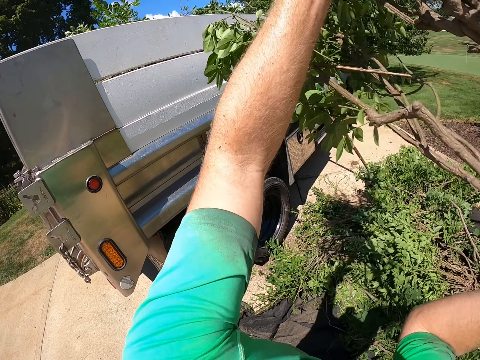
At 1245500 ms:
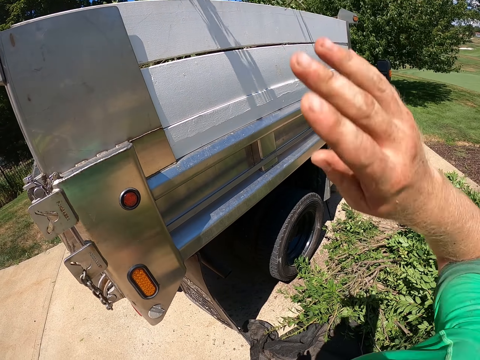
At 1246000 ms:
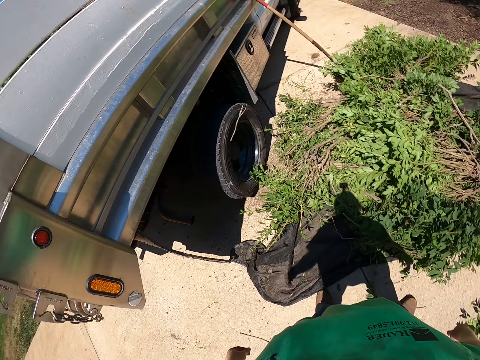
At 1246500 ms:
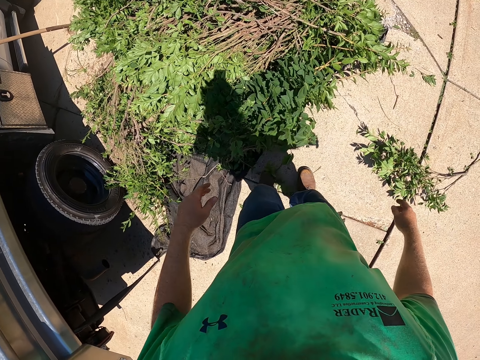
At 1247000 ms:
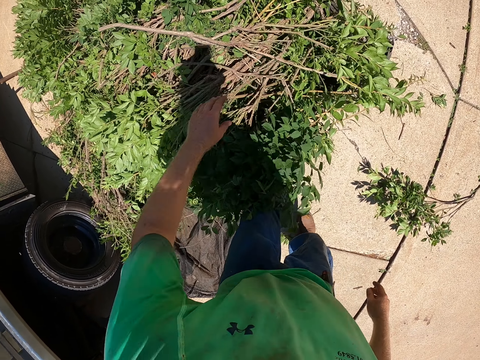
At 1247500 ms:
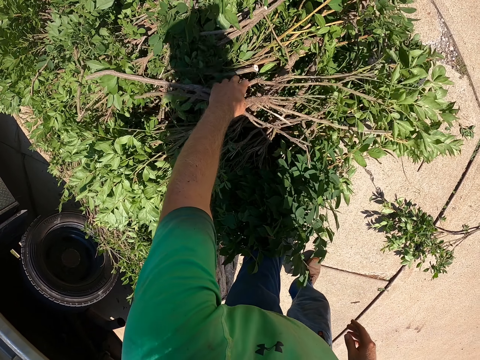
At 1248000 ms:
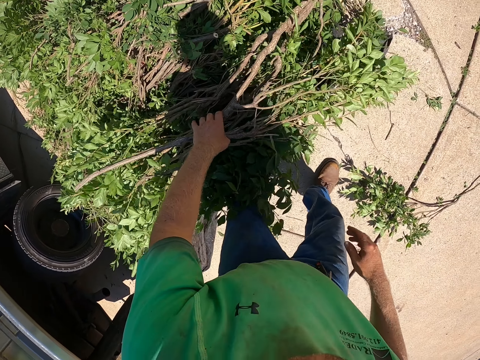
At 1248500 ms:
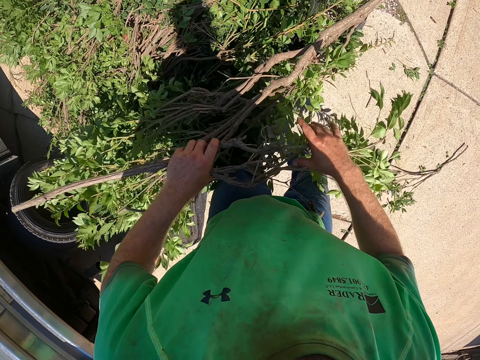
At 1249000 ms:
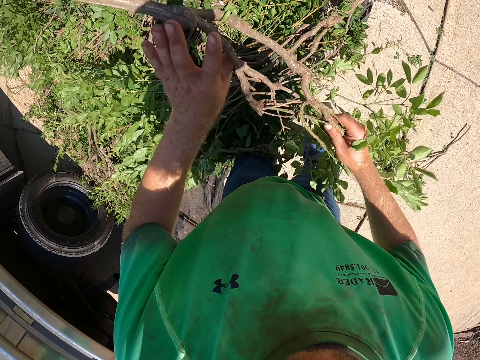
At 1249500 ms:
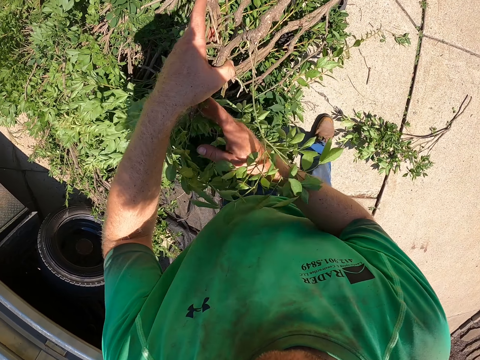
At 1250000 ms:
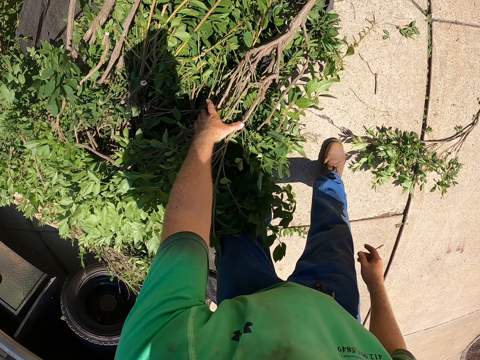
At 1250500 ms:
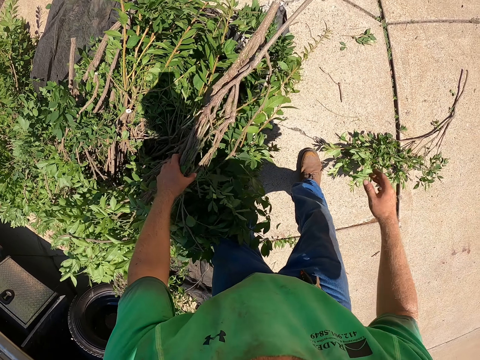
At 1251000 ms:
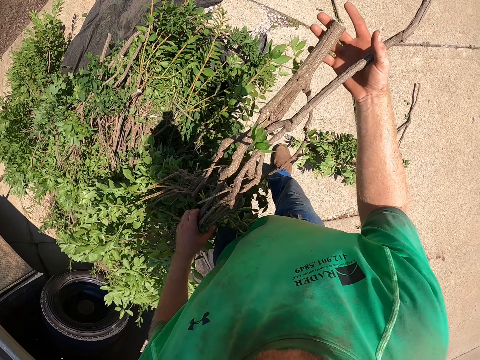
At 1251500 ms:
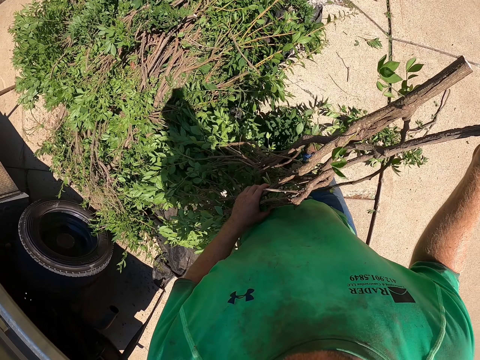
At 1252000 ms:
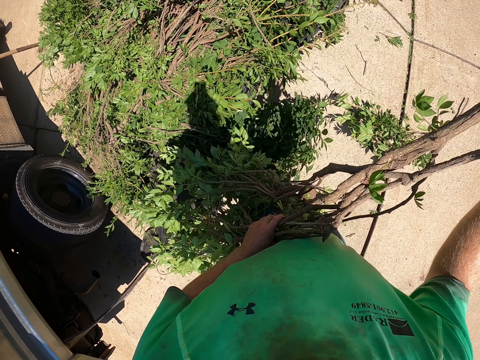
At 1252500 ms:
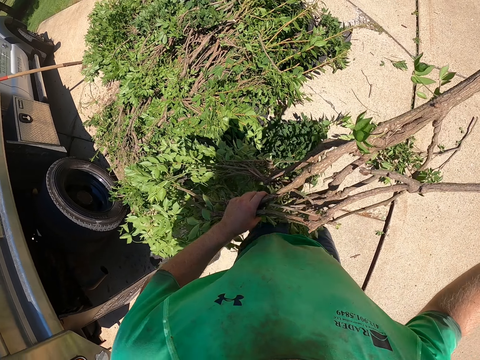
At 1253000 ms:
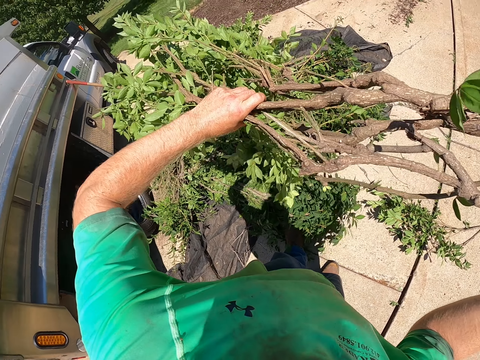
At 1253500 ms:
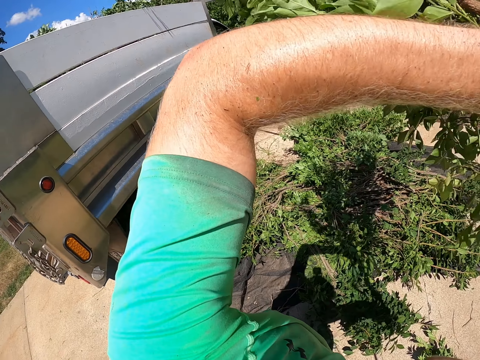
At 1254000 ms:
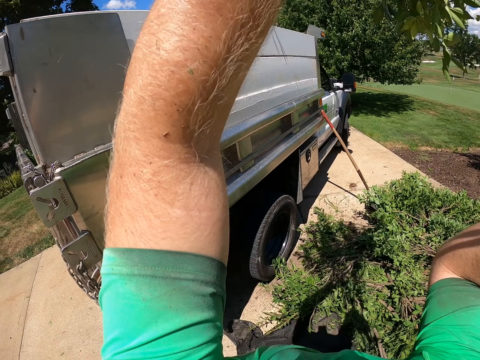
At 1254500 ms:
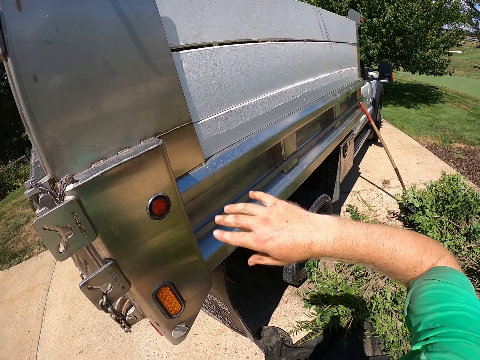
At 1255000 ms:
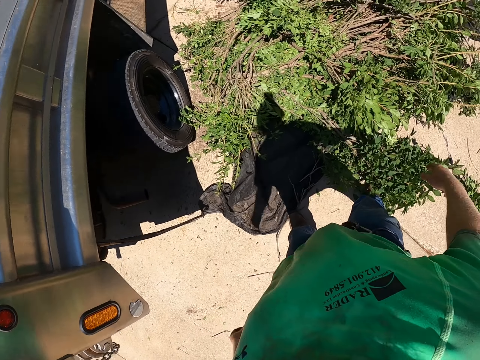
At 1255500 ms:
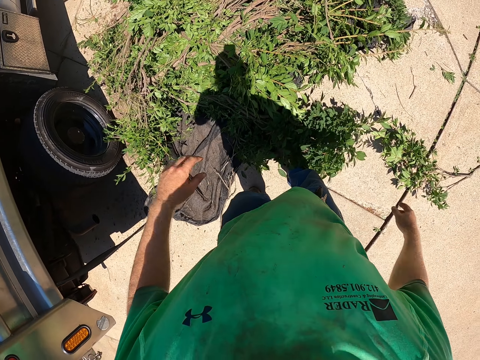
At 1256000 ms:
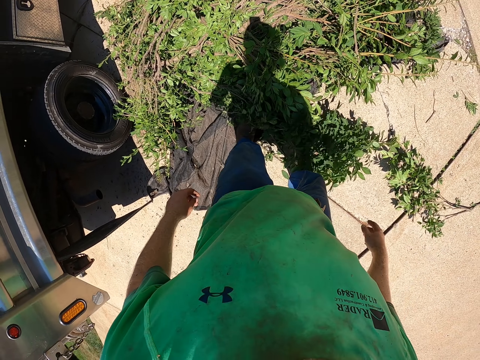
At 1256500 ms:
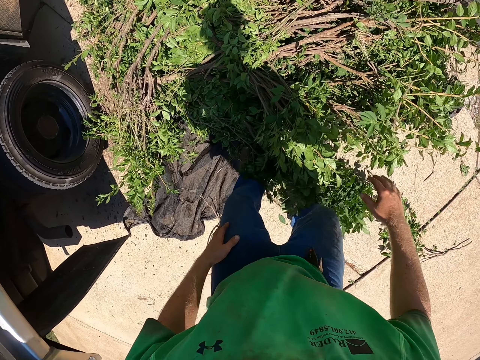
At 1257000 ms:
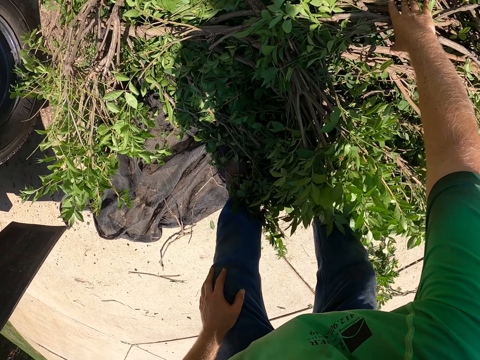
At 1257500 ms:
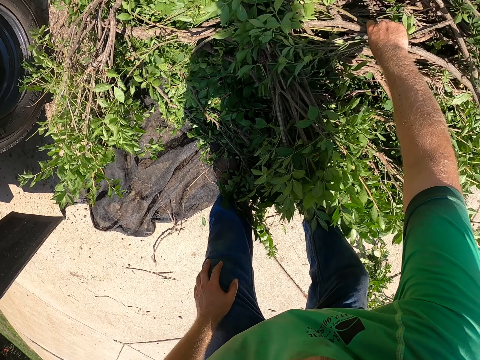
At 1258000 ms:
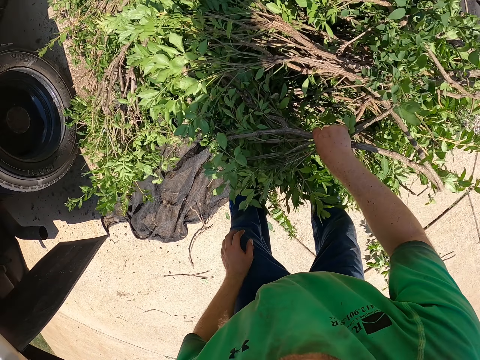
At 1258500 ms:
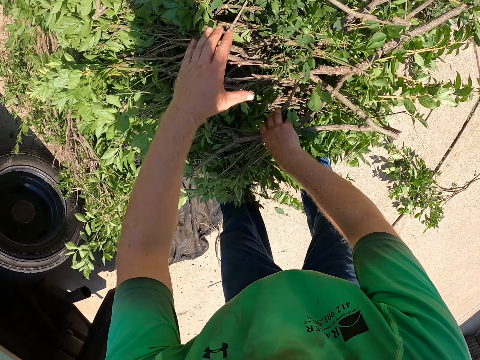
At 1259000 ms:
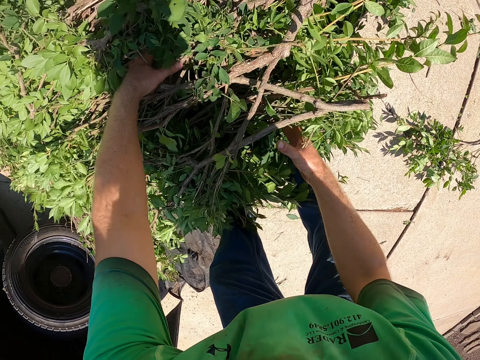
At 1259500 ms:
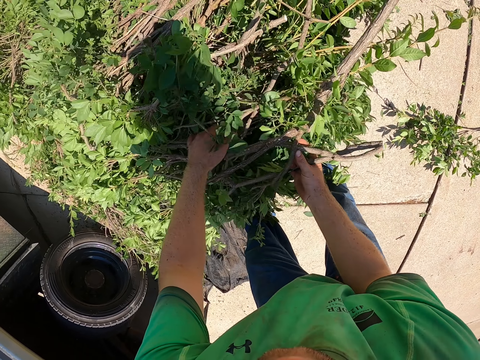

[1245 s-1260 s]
The camera wearer throws the tree branch inside the pickup truck with his right hand. He picks the tree branch from the net with his left hand. He holds the tree branch with both hands. He picks the tree branch from the net with his left hand. He holds the tree branches with both hands. He throws the tree branches inside the pickup truck with his right hand. He picks the branches from the ground.

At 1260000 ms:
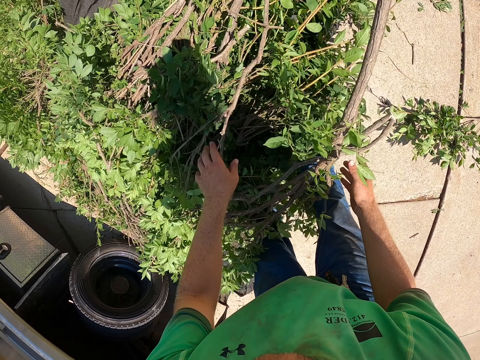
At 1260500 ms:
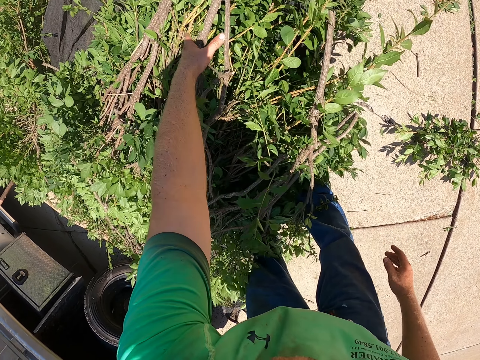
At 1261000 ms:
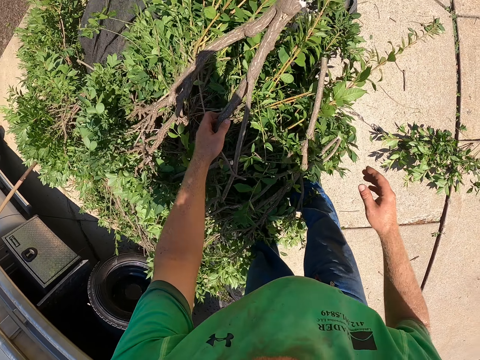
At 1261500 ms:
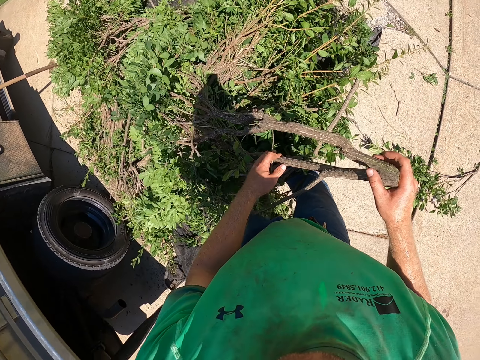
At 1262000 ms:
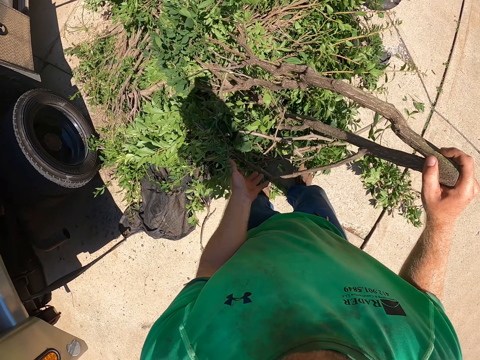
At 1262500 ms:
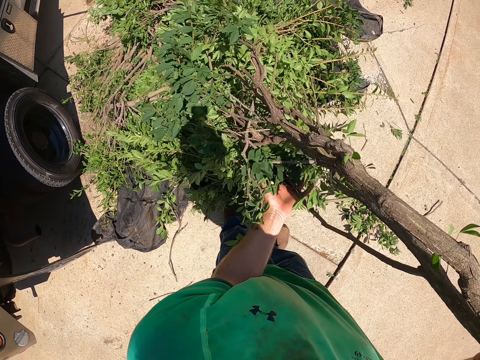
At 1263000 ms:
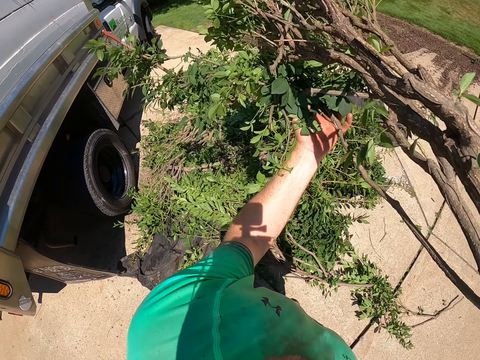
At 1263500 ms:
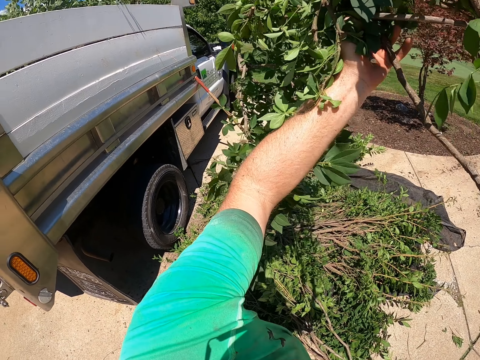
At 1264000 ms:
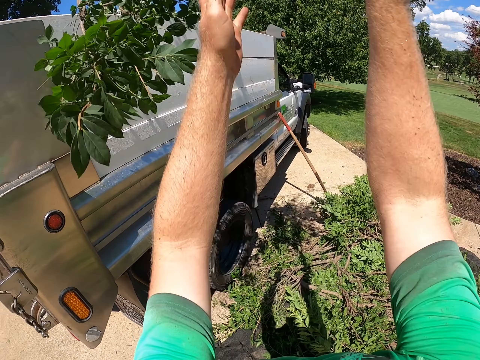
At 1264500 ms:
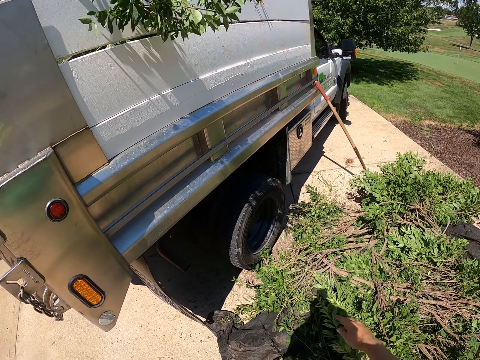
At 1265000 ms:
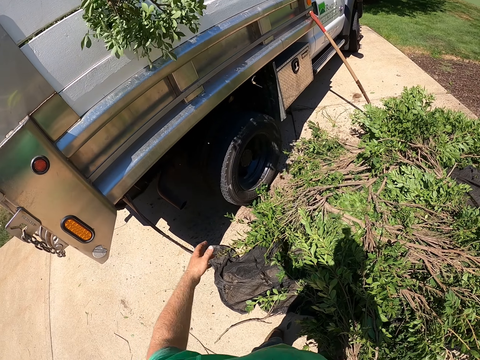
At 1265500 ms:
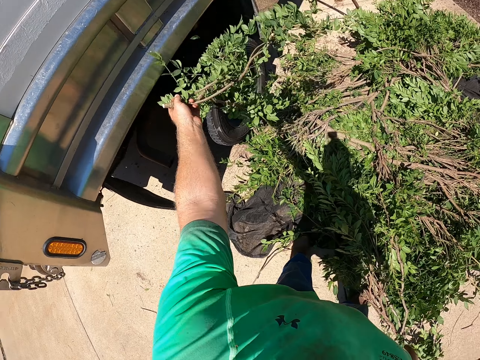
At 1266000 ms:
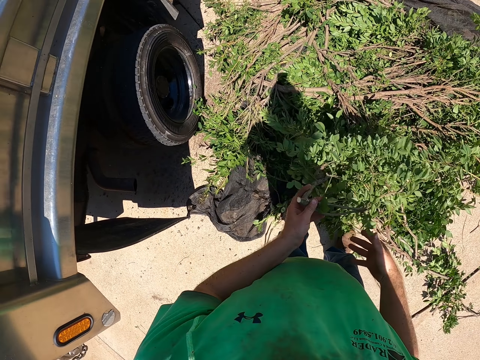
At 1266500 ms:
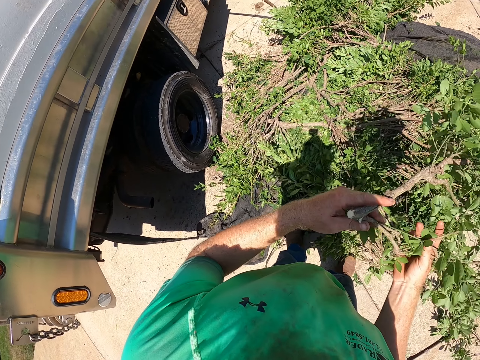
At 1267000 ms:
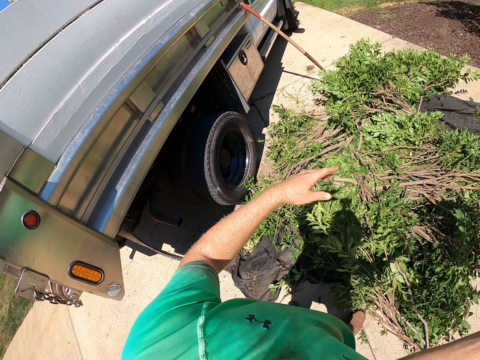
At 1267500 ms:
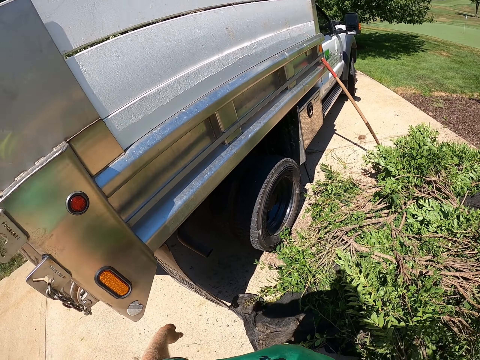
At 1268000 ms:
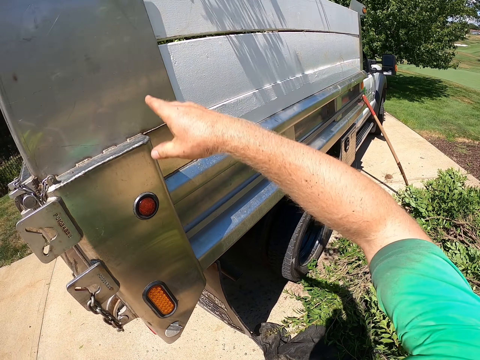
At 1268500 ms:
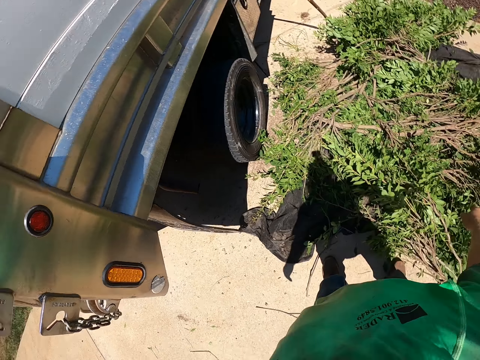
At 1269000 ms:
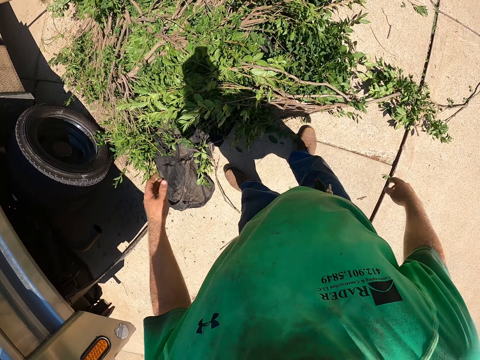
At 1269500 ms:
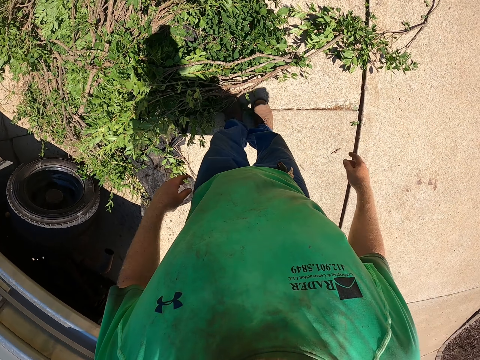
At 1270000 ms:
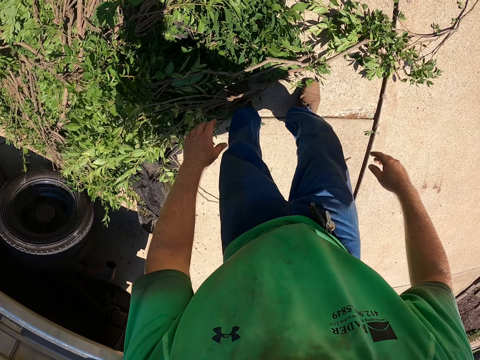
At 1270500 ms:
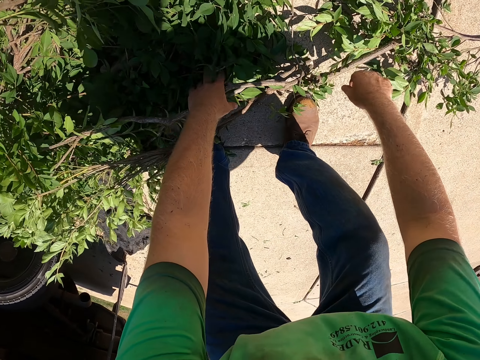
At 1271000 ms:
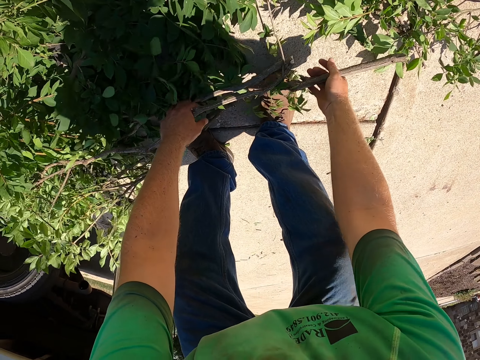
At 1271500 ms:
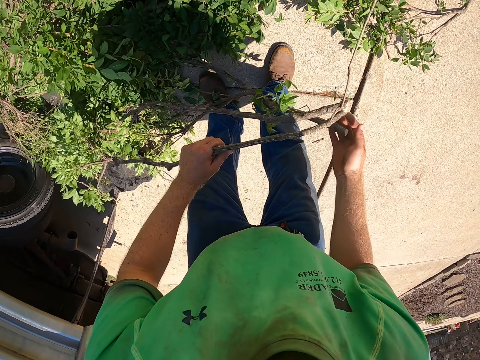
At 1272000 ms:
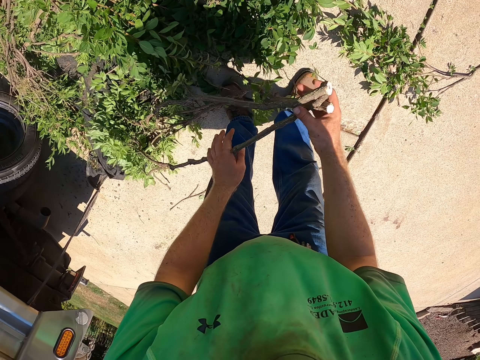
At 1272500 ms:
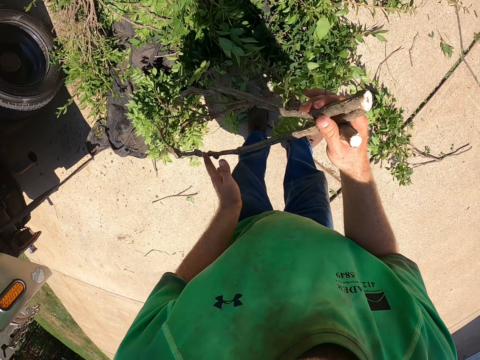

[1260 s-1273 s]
The camera wearer picks the tree branch from the net with his left hand. He passes the tree branch from his left hand to his right hand. He holds the branches with both hands. He throws the tree branch inside the pickup truck with his right hand. He holds the branch with his left hand. He passes the branch from his left hand to his right hand. He throws the tree branch inside the pickup truck with his right hand. He picks the tree branch from the net with both hands.
